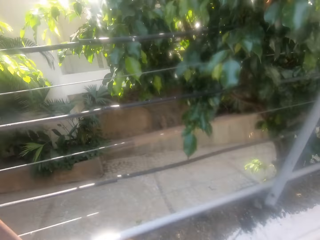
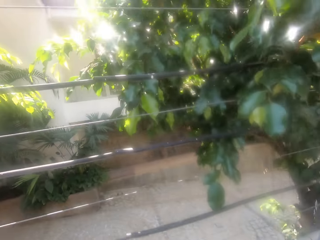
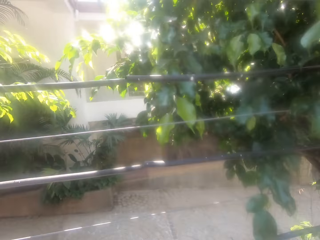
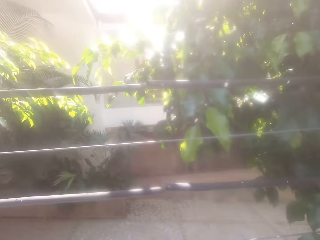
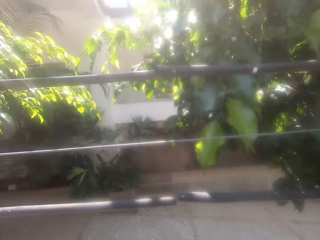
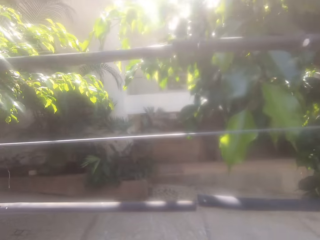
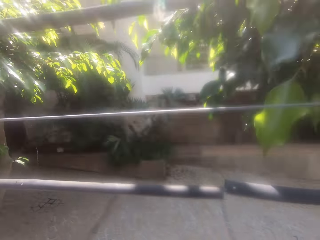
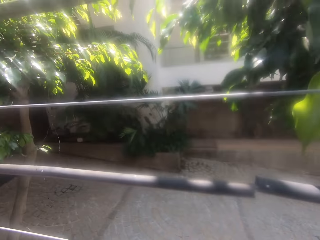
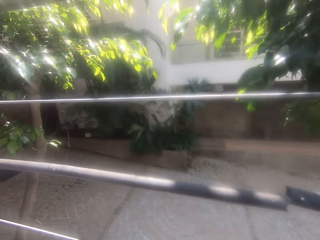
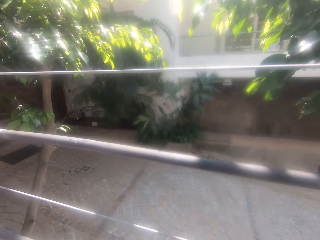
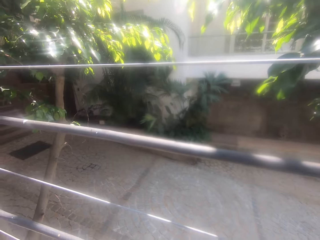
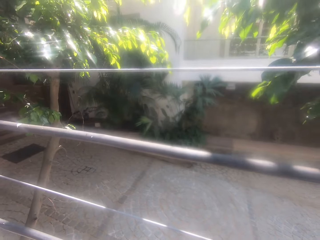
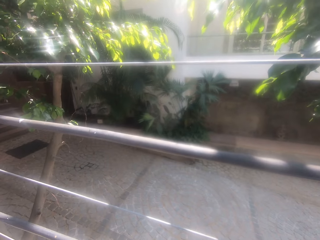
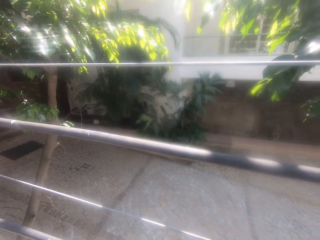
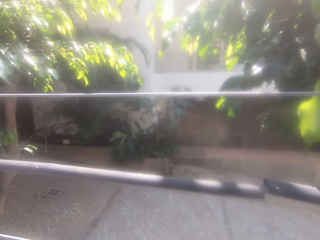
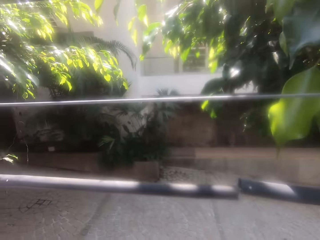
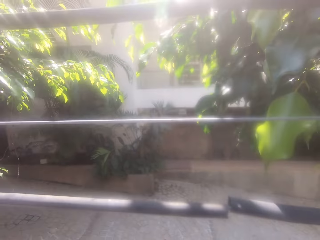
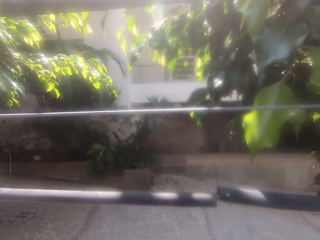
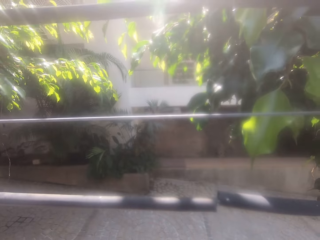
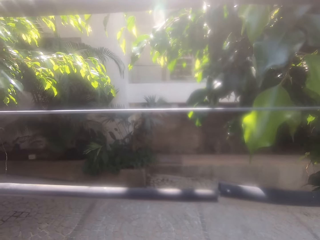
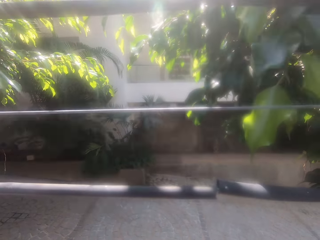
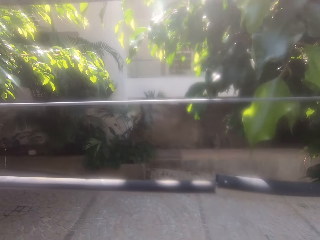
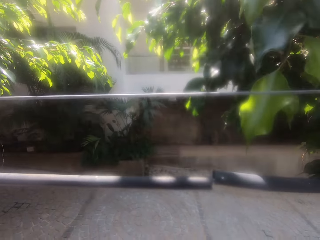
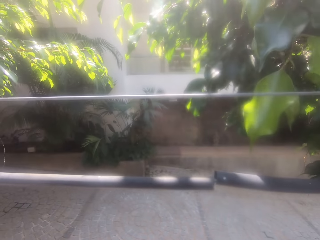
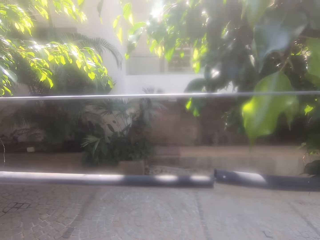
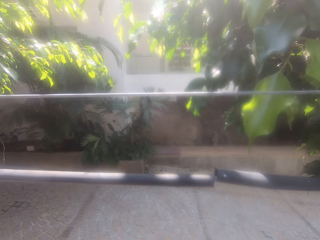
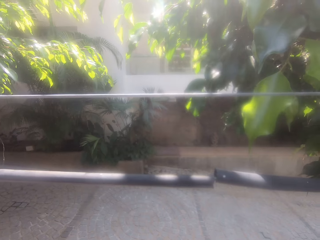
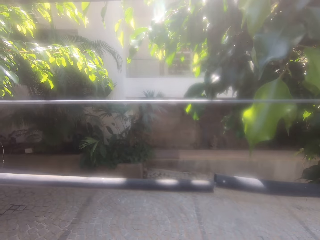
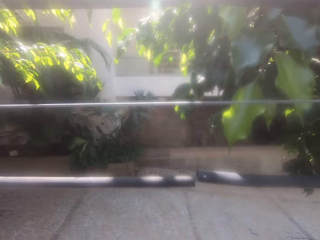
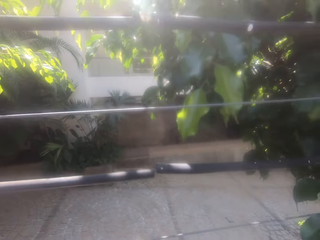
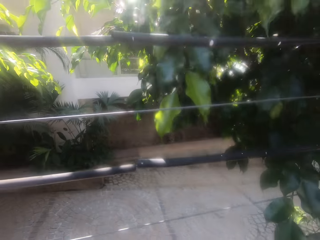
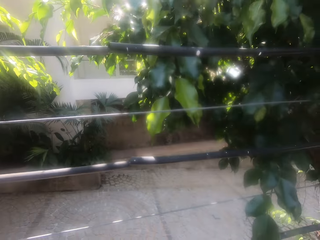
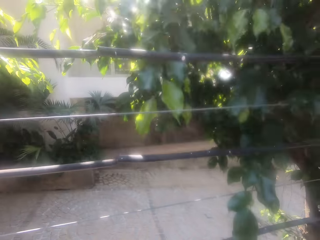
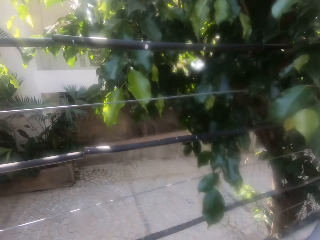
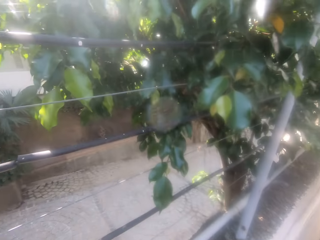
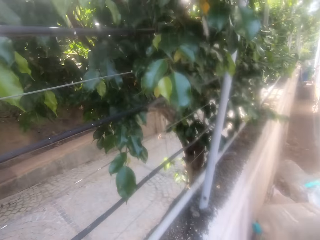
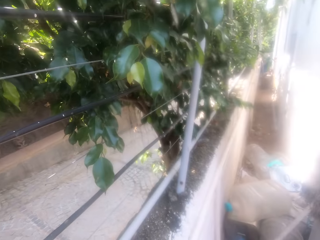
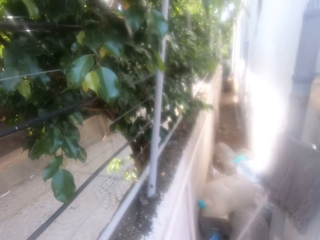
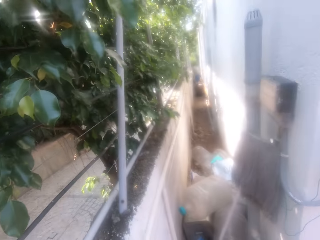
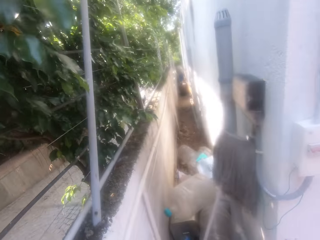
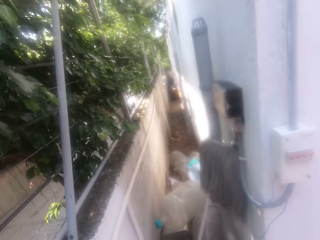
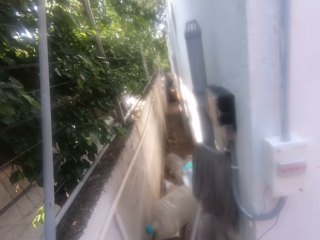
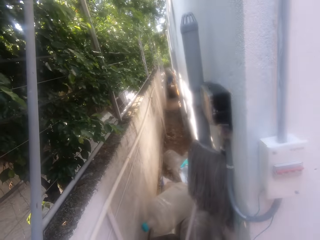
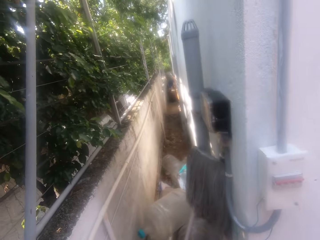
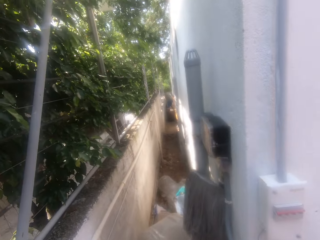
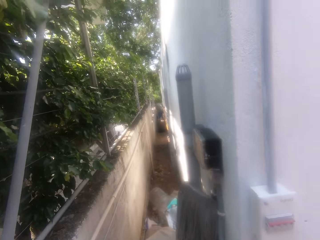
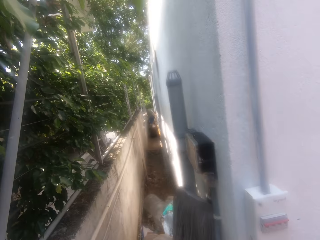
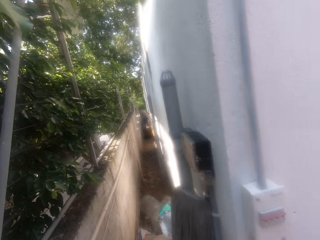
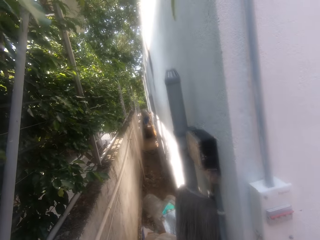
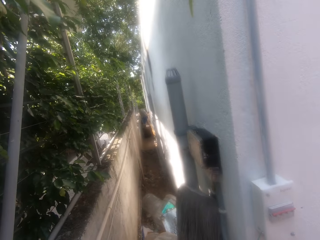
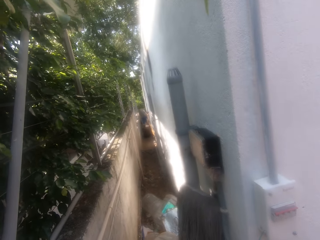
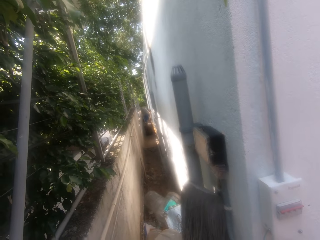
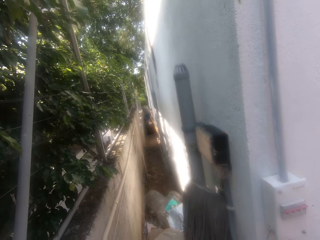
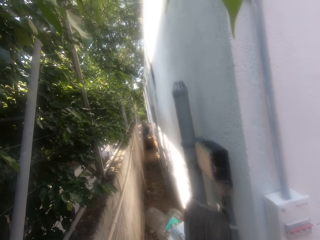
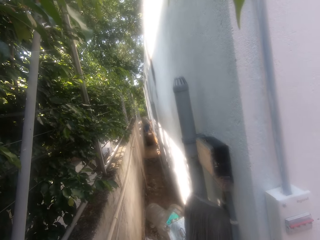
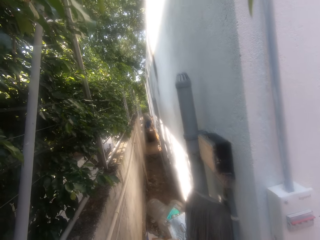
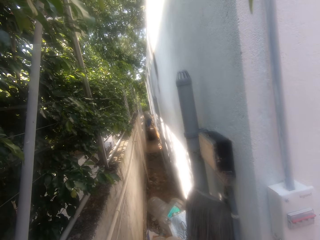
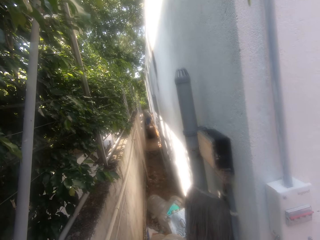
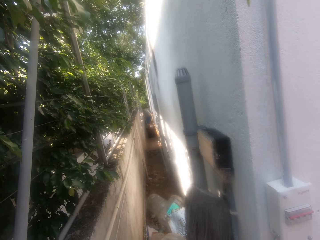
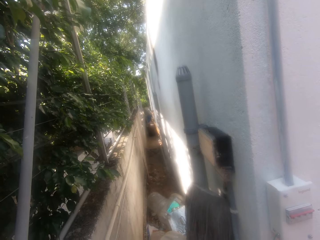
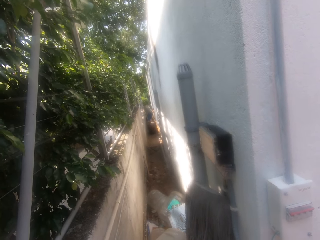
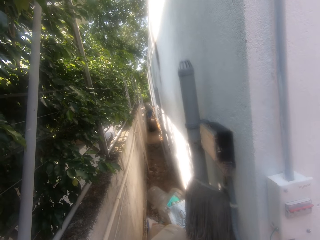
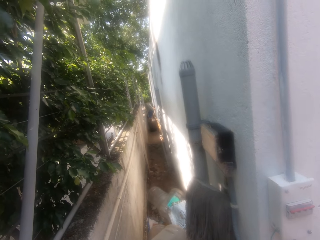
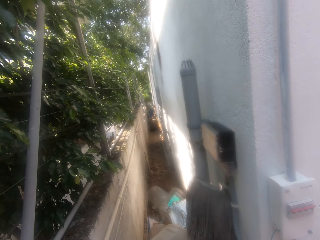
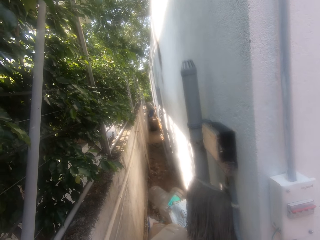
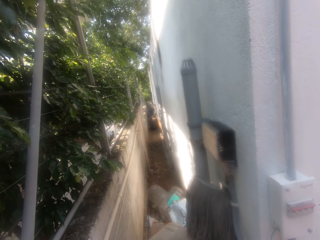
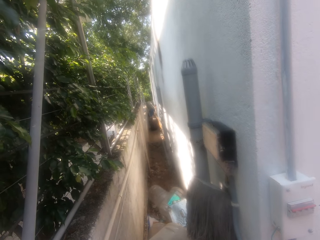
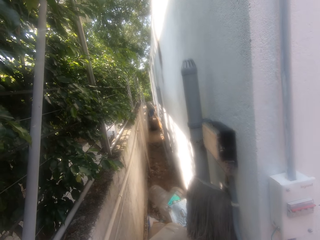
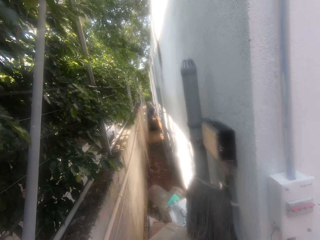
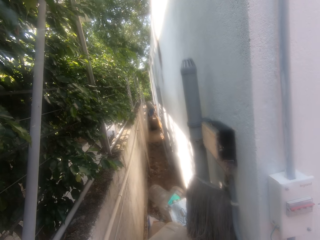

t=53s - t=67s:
The camera wearer looks at the compound. They look through the fence. They look behind the house.

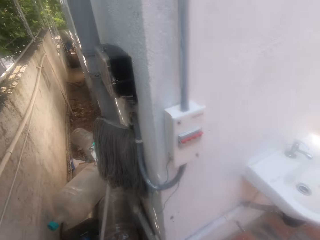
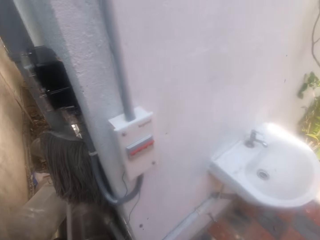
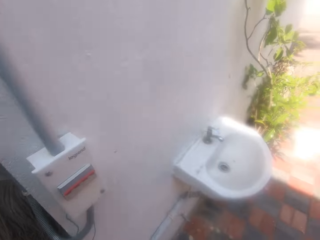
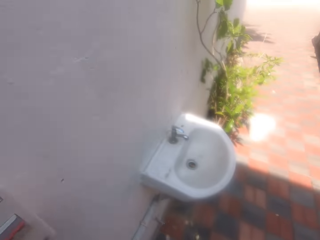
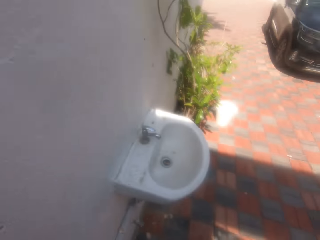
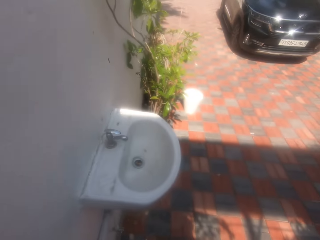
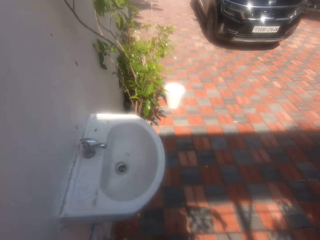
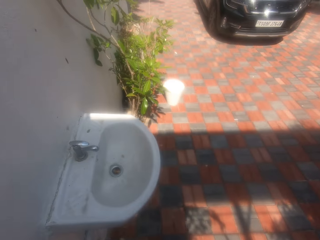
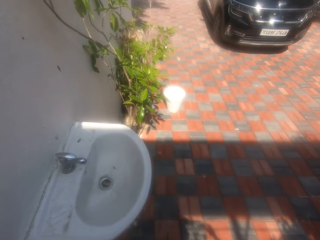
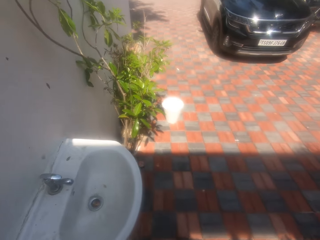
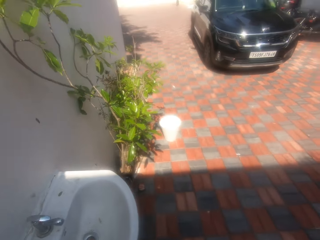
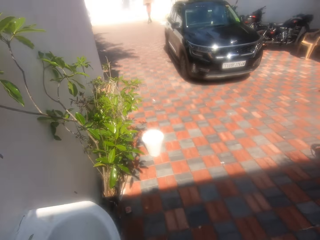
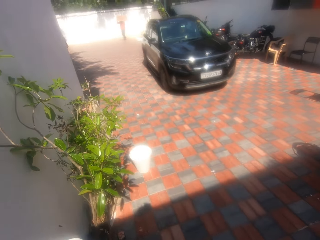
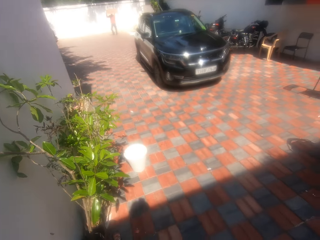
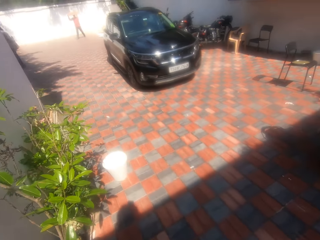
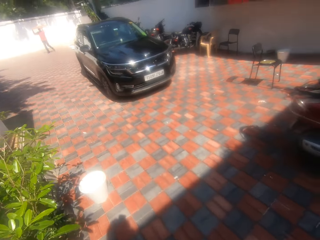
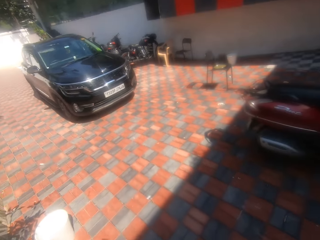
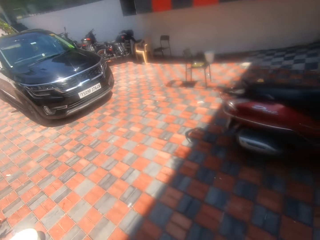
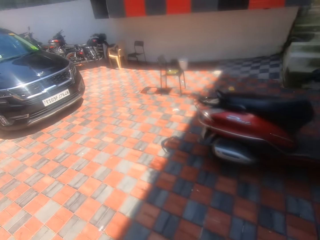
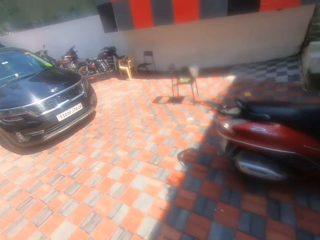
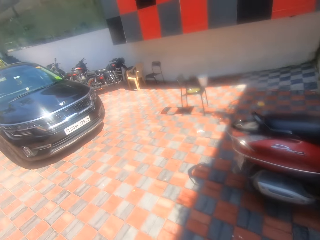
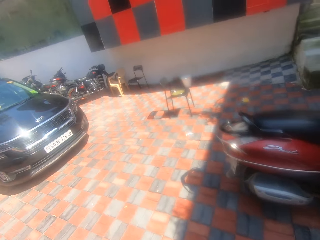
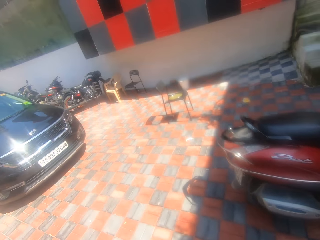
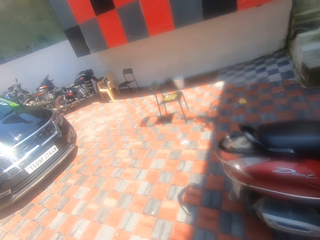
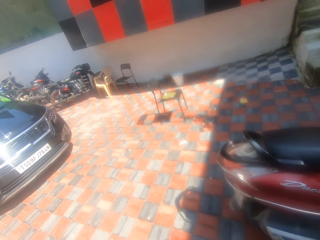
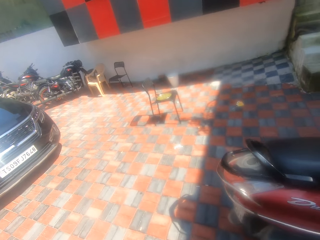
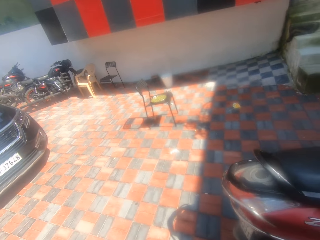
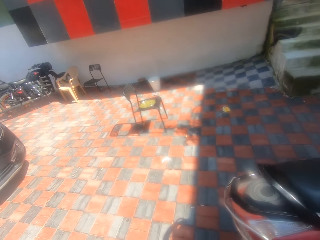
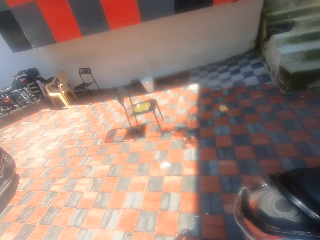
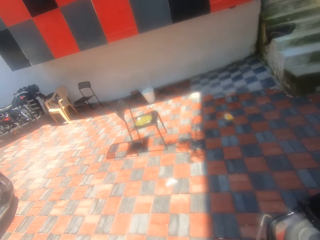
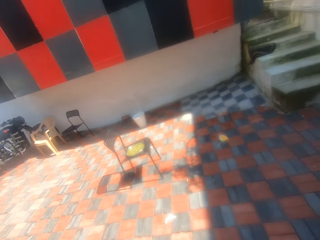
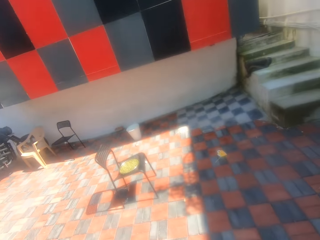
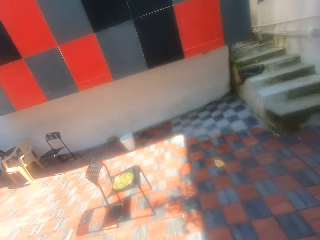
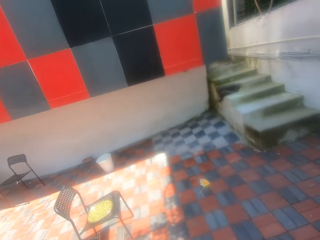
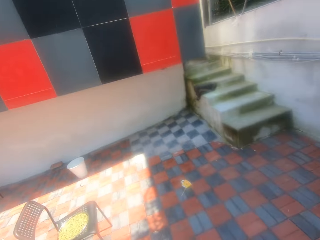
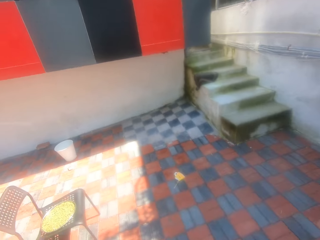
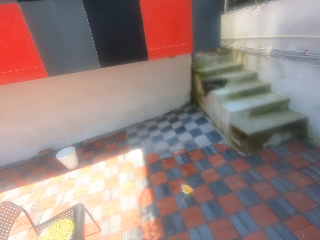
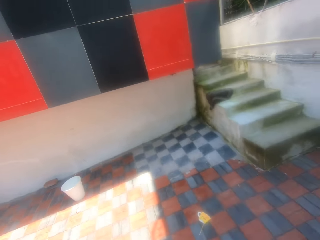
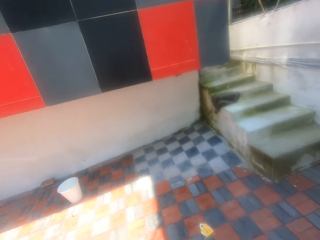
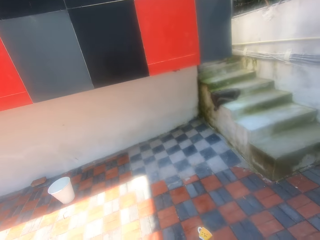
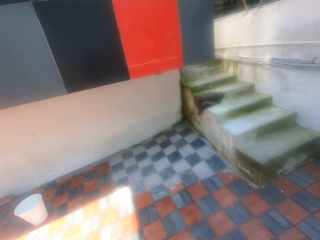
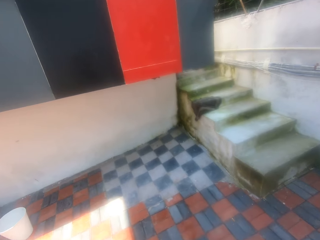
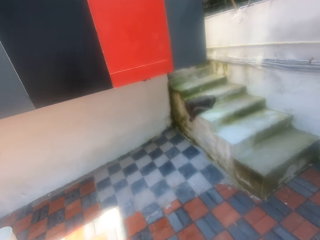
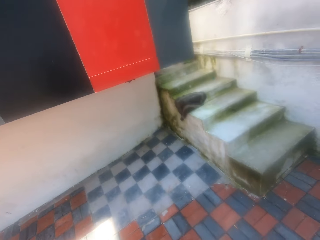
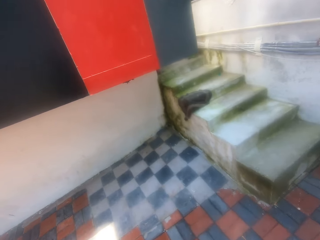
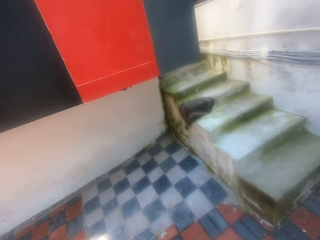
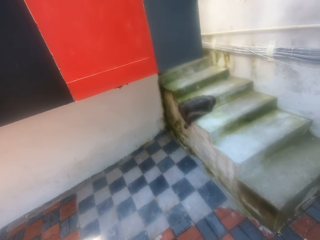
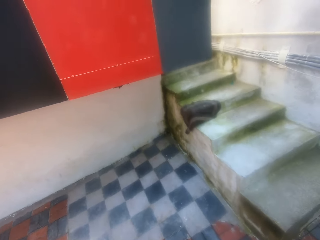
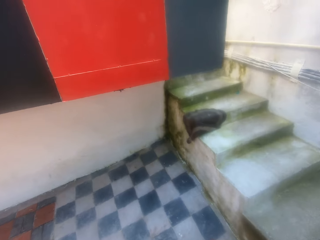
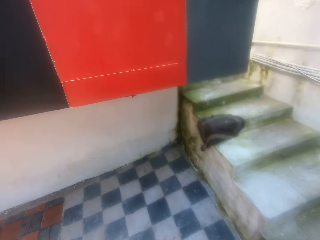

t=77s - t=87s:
The camera wearer looks at the jerrycan on the ground. They walk around the compound.
